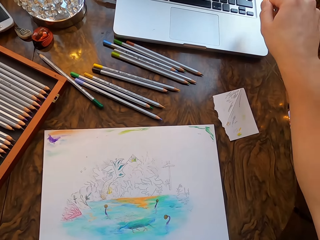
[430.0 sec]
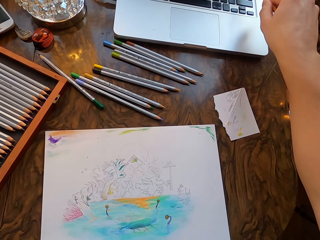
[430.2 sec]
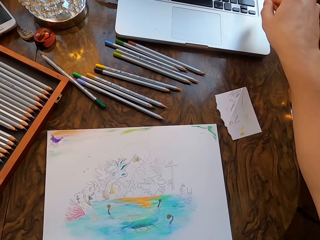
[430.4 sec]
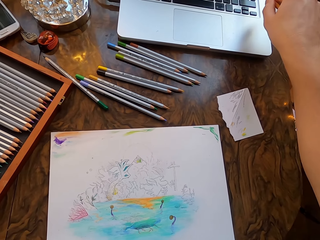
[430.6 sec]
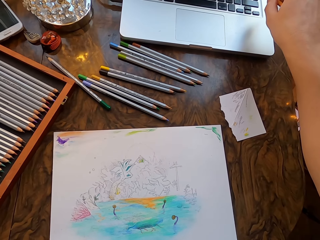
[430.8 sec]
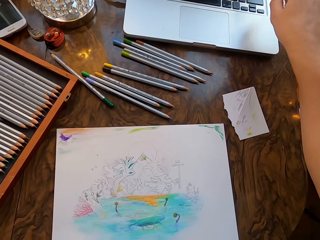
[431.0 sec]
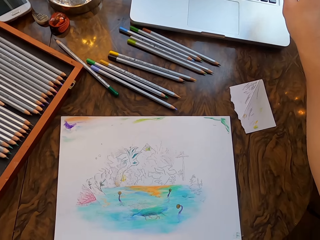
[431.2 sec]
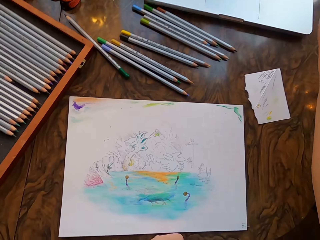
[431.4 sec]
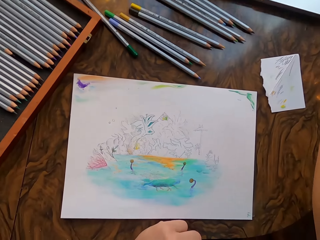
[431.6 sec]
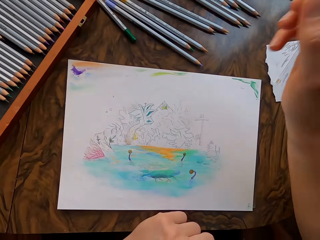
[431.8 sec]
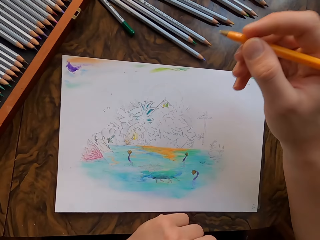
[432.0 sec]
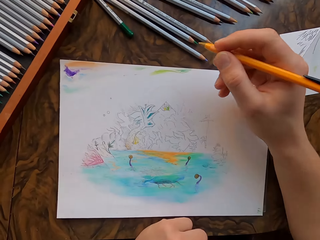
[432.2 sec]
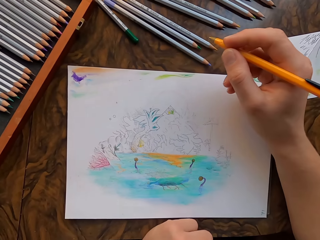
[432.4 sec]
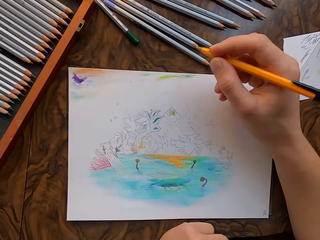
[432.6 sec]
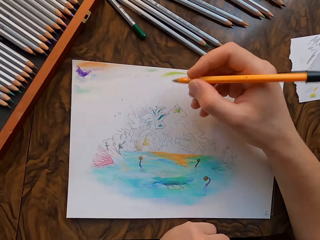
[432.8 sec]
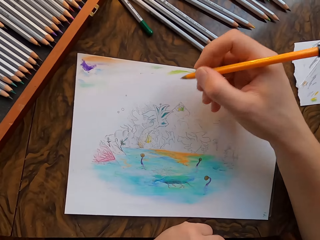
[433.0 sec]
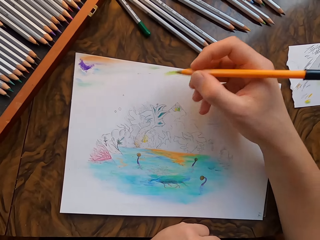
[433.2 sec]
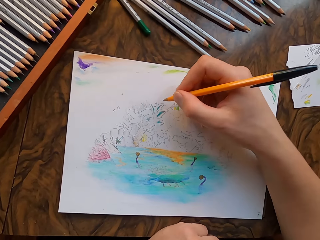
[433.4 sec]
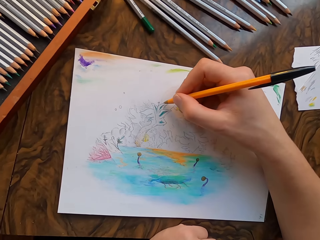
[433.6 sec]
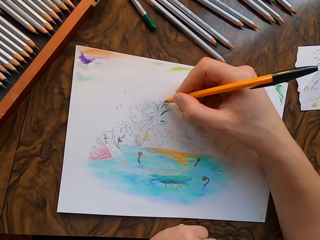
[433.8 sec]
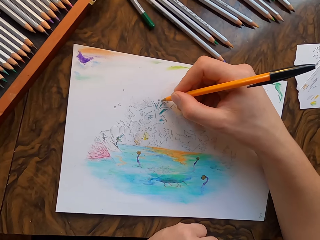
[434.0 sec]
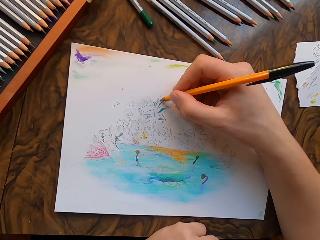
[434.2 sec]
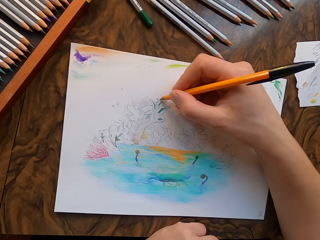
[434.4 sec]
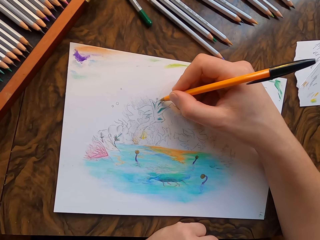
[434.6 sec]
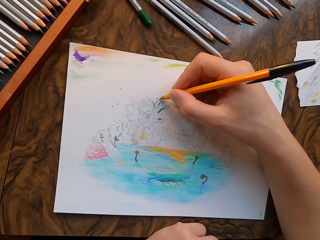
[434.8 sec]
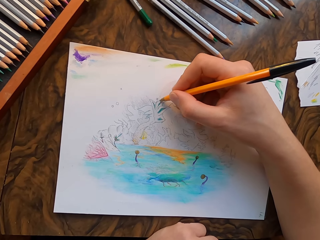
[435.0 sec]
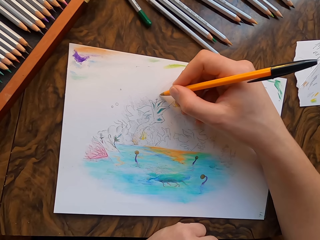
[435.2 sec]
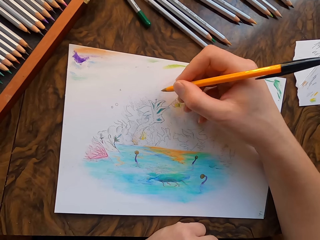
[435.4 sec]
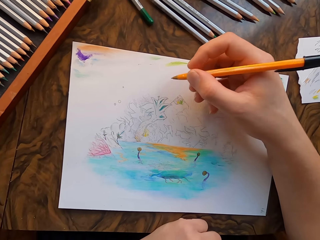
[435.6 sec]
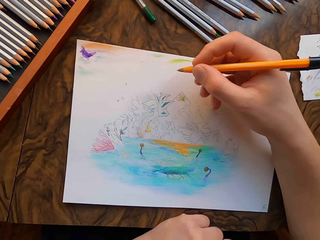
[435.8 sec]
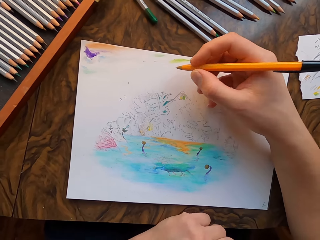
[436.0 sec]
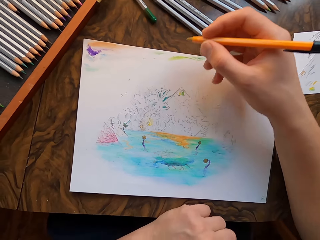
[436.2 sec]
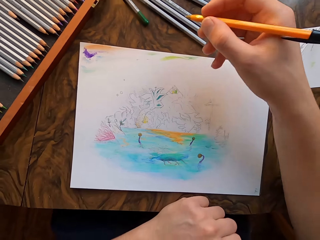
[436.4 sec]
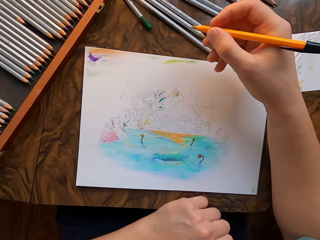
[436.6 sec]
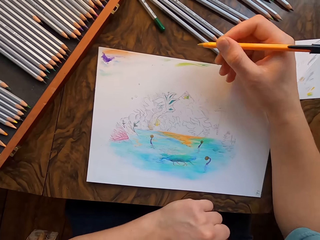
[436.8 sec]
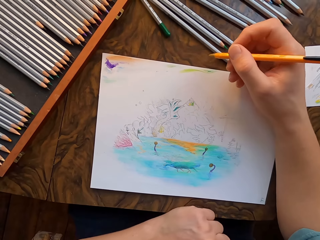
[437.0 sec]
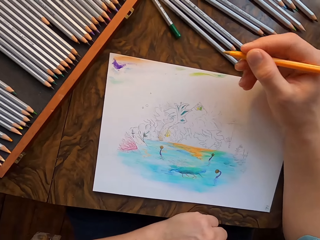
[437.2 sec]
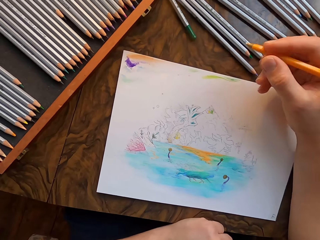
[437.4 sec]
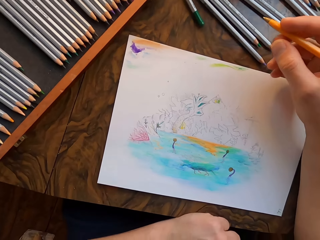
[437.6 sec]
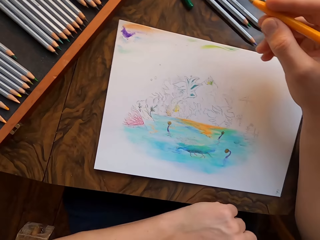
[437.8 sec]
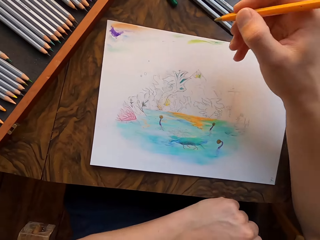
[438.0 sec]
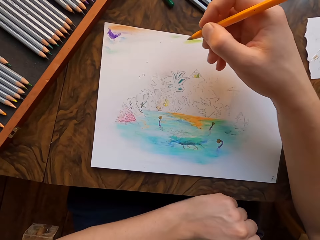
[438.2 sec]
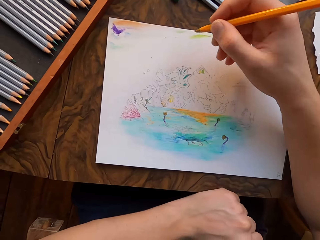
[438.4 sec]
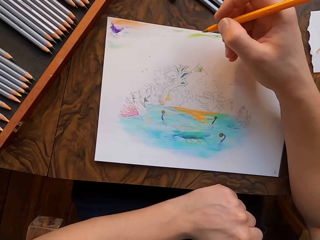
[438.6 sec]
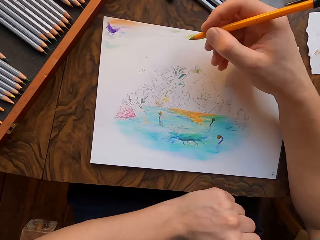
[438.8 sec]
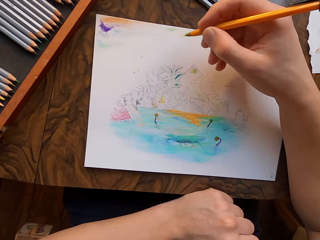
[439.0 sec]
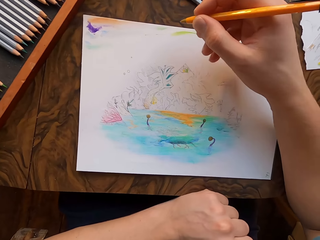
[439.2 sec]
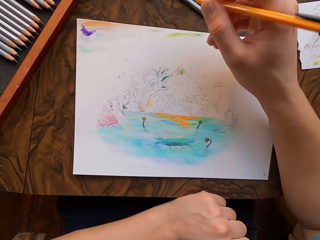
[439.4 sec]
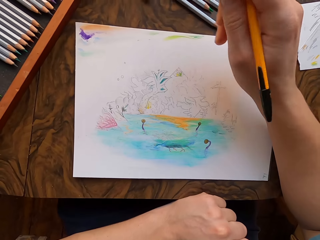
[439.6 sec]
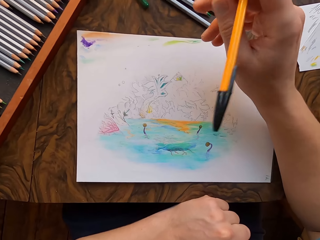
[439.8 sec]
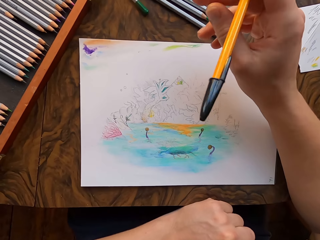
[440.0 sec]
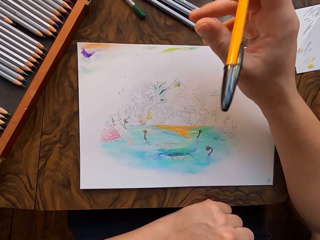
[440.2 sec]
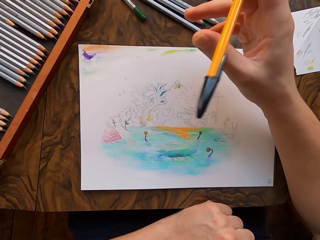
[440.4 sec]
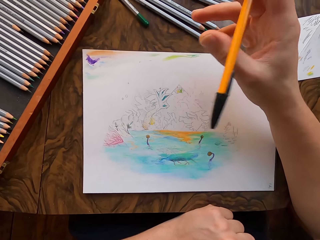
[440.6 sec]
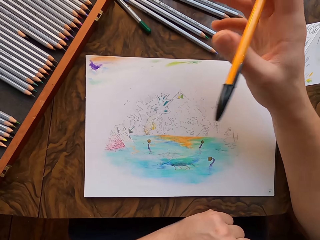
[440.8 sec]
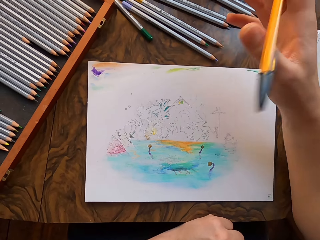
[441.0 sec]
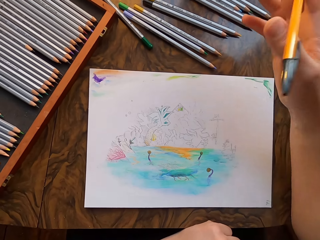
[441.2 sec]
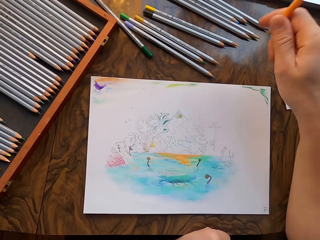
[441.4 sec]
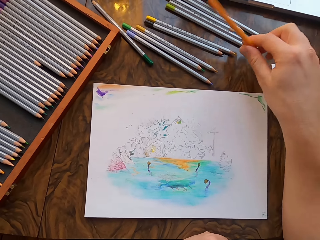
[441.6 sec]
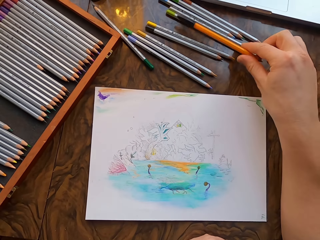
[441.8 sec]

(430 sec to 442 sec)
The camera wearer moves the pen to the laptop. He draws on the drawing paper with the pen in his hand. He lifts the pen. He moves his right hand. He hits the pen on his thumb.

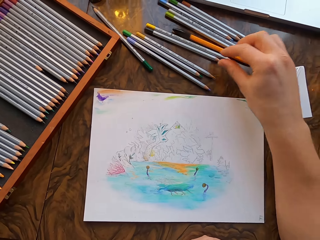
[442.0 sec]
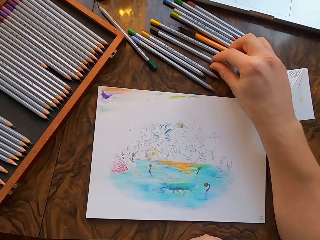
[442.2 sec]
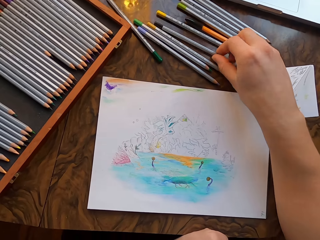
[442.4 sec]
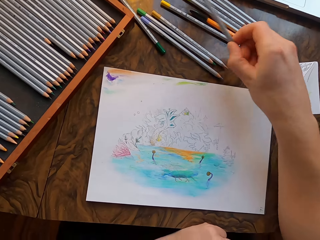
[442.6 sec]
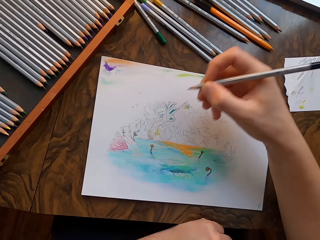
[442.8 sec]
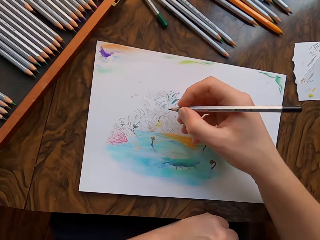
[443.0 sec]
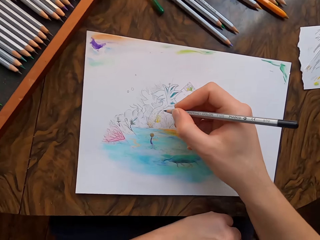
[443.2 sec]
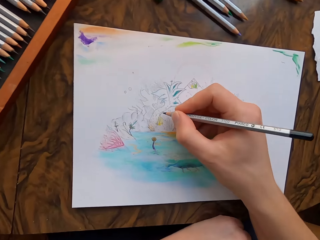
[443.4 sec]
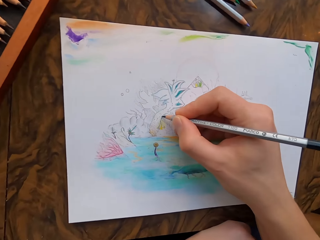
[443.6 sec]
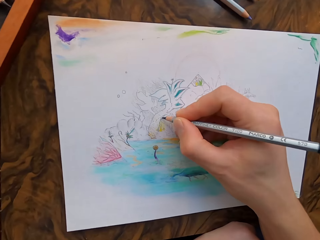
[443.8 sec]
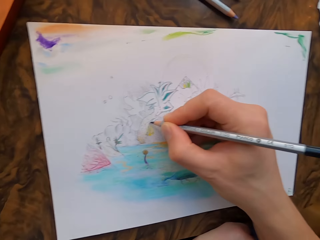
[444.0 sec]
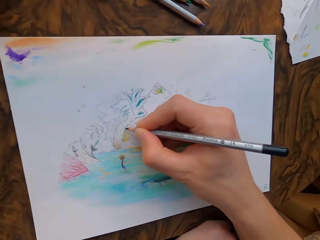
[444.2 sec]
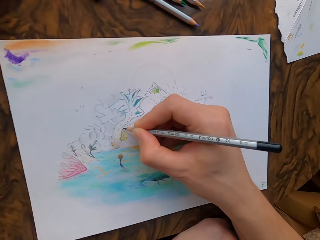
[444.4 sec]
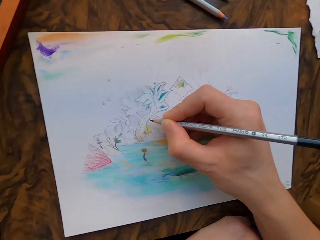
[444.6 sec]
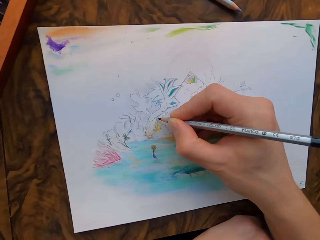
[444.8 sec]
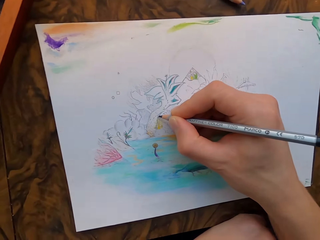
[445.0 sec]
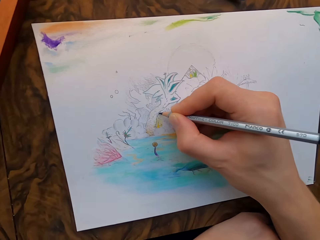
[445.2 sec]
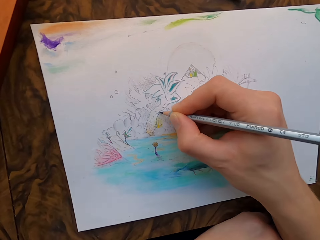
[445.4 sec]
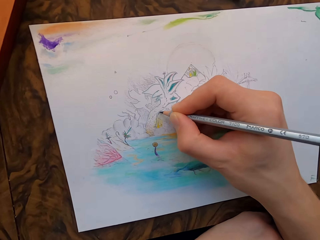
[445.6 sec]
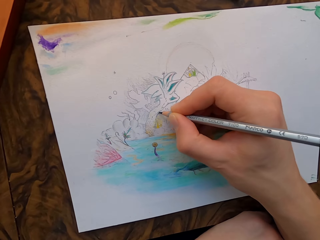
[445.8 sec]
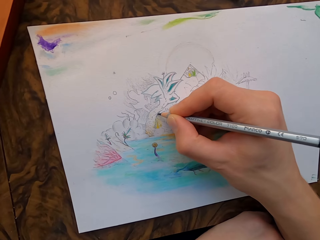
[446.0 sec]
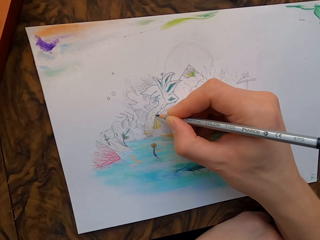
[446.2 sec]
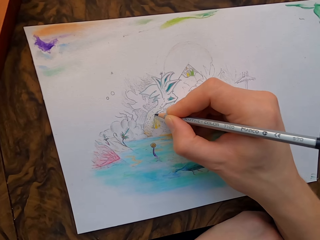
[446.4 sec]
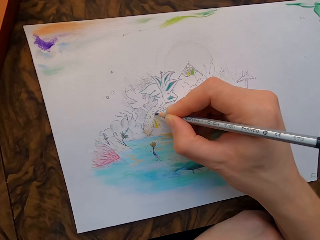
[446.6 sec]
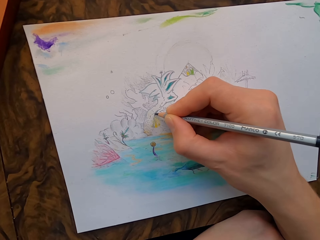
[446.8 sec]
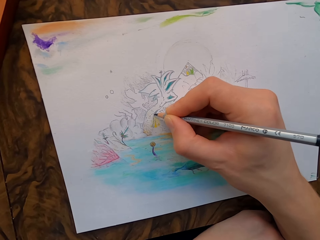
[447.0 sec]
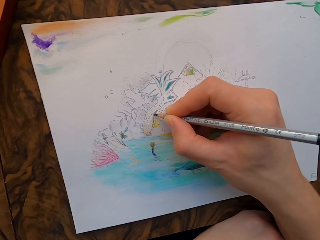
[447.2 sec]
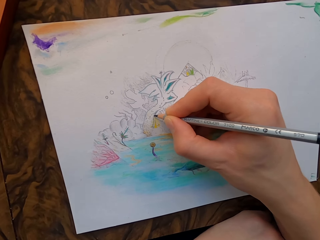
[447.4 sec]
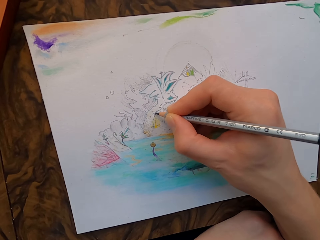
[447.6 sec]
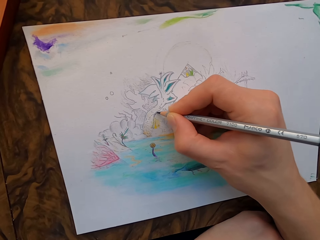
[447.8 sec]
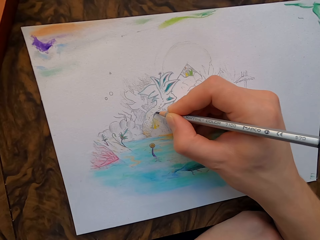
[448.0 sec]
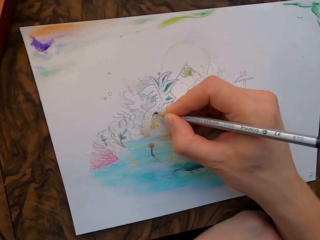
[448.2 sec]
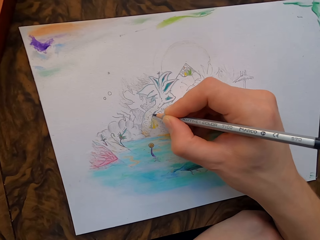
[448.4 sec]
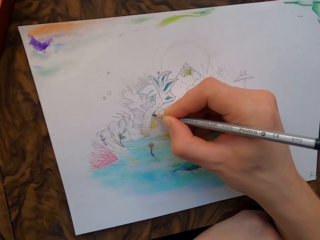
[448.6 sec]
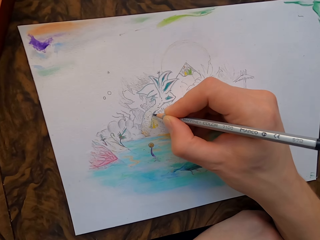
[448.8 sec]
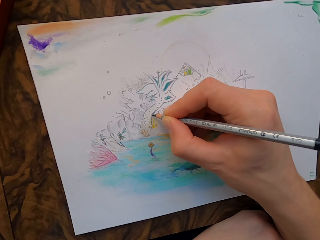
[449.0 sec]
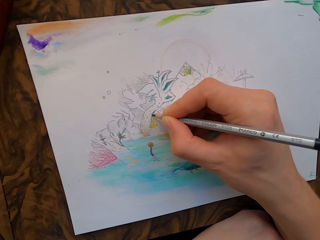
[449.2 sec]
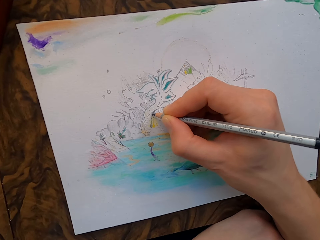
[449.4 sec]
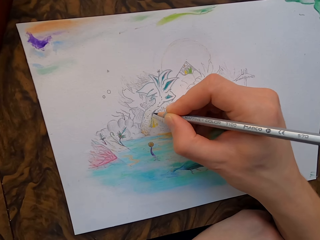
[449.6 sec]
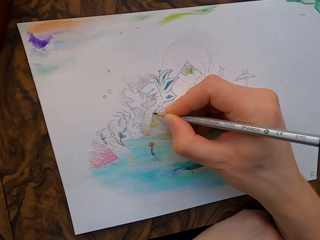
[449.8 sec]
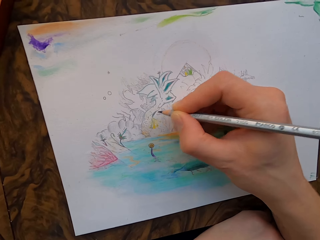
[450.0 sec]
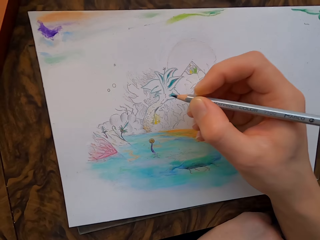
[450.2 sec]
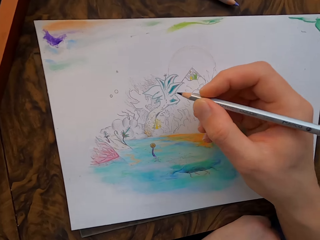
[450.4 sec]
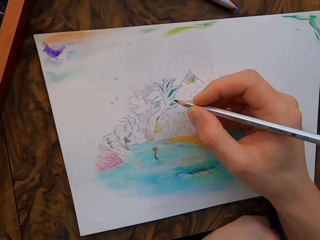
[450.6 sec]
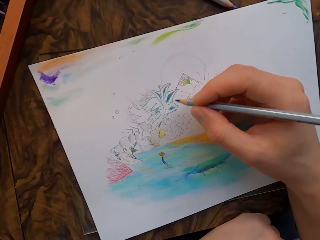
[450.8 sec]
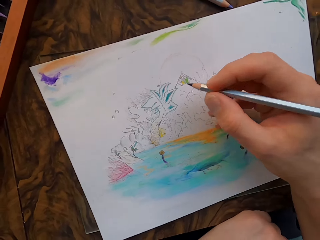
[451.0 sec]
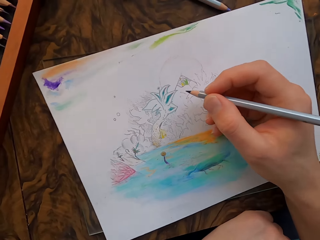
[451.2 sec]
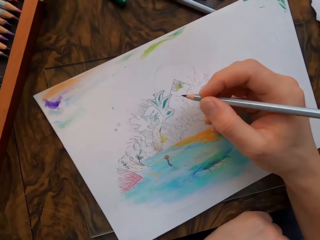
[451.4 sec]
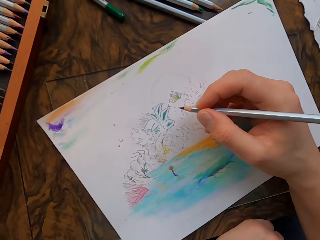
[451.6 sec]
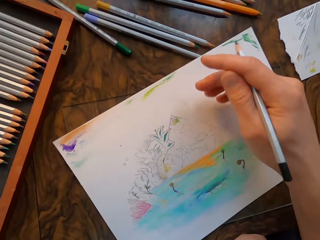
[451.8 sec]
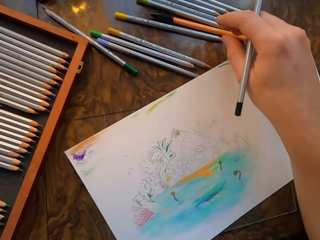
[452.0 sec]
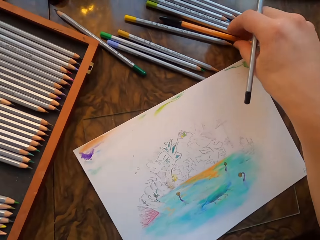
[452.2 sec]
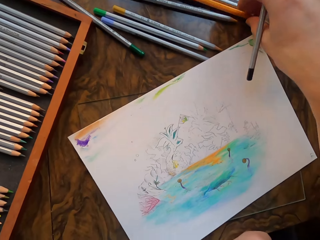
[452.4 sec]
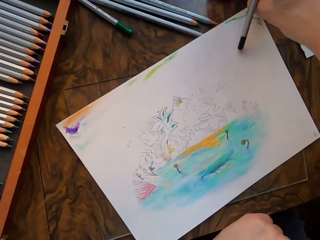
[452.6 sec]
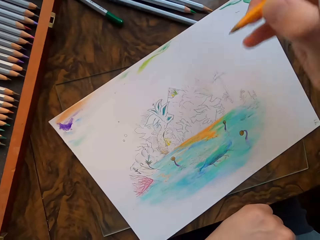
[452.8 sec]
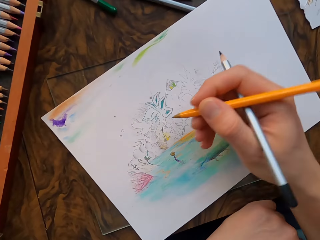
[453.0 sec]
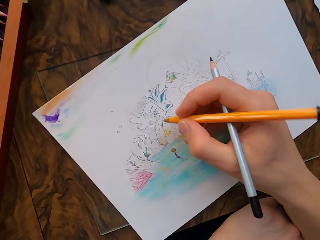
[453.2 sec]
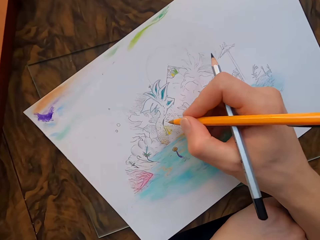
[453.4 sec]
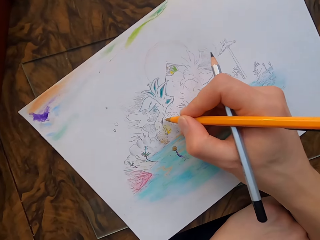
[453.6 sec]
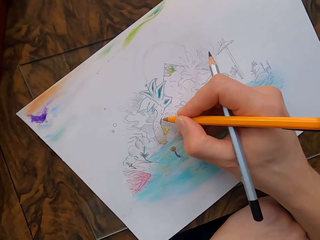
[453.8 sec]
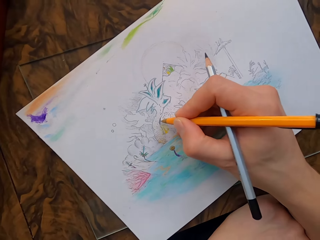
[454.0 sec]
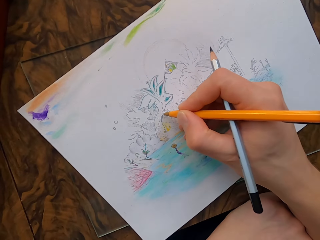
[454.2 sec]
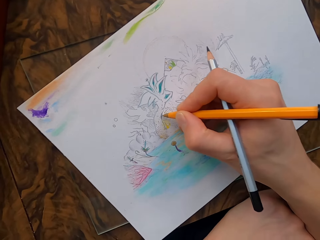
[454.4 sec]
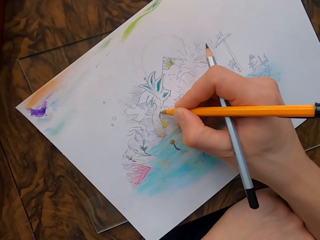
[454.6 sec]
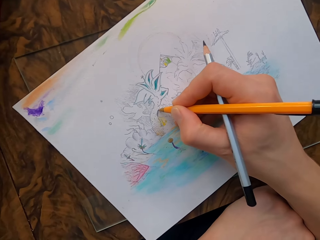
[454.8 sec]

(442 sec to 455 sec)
The camera wearer places the pen on the table. He picks up a pencil on the table. He colors on the drawing paper with the pencil in his hand. He picks up the pen on the table. He draws on the drawing paper with the pen in his hand.
